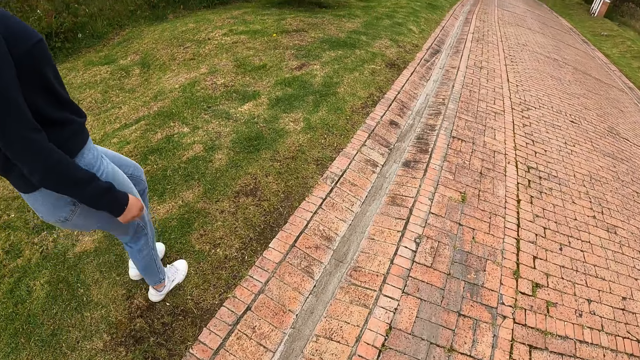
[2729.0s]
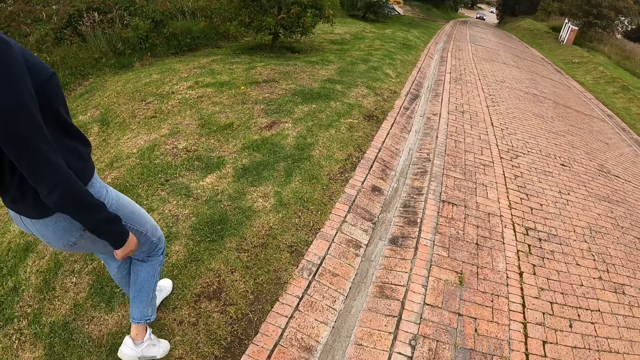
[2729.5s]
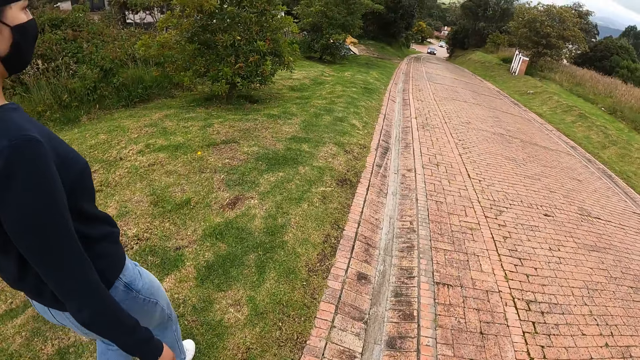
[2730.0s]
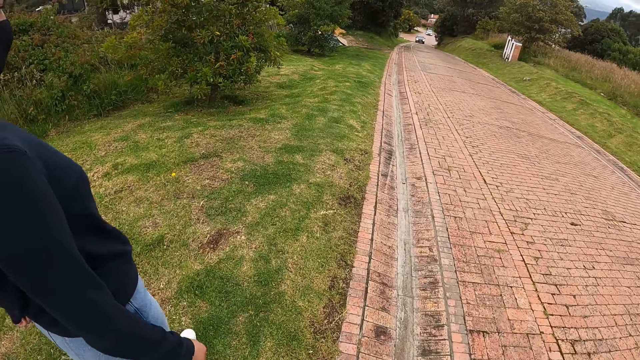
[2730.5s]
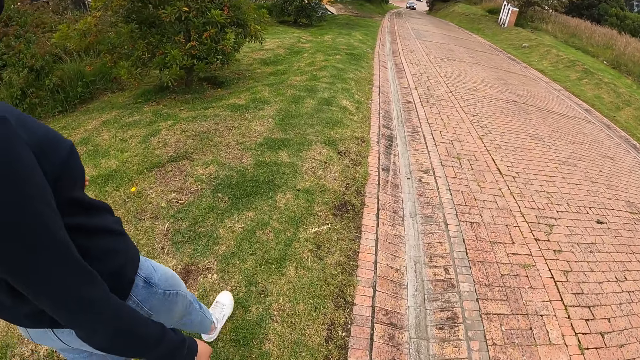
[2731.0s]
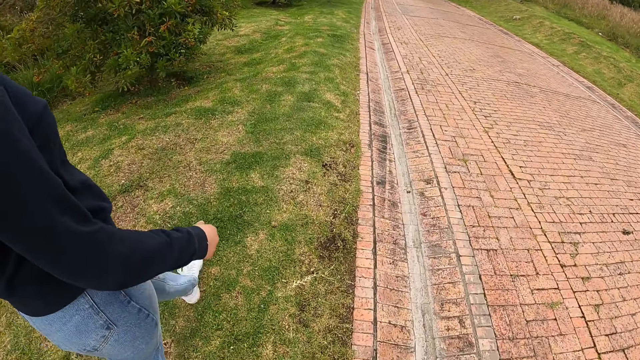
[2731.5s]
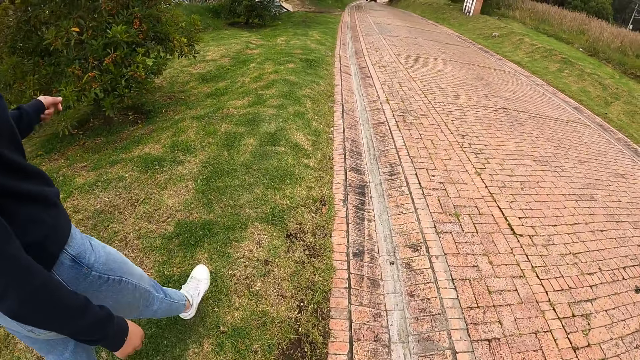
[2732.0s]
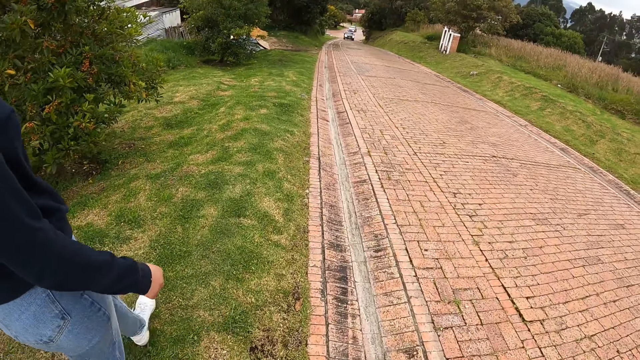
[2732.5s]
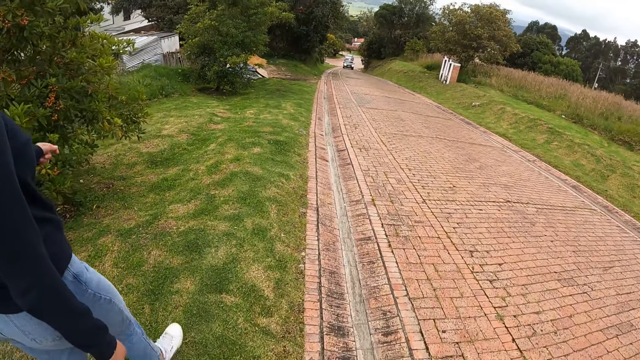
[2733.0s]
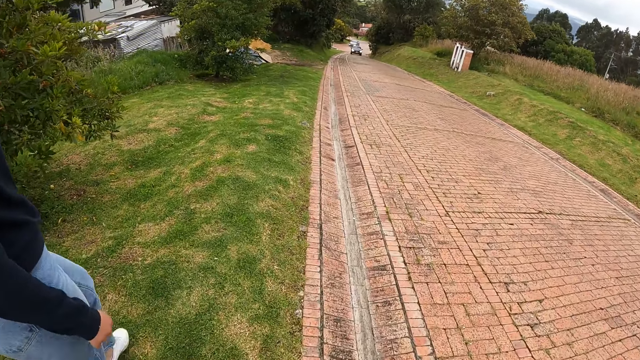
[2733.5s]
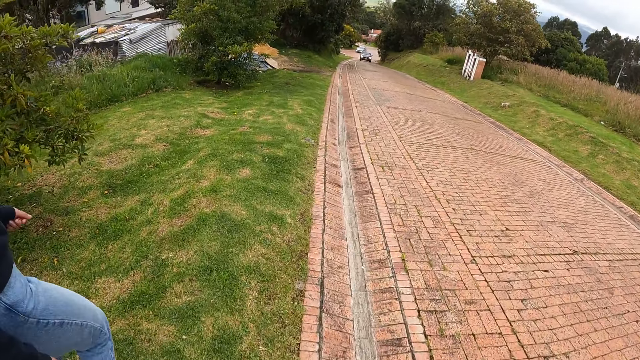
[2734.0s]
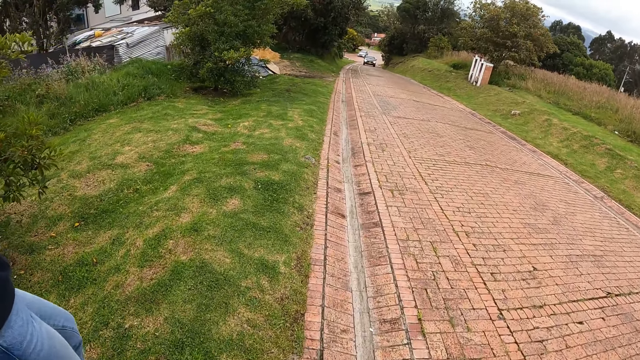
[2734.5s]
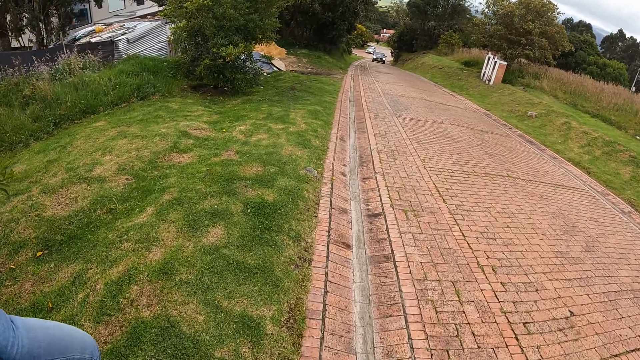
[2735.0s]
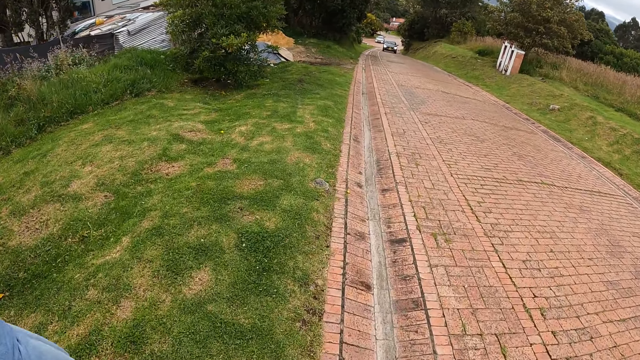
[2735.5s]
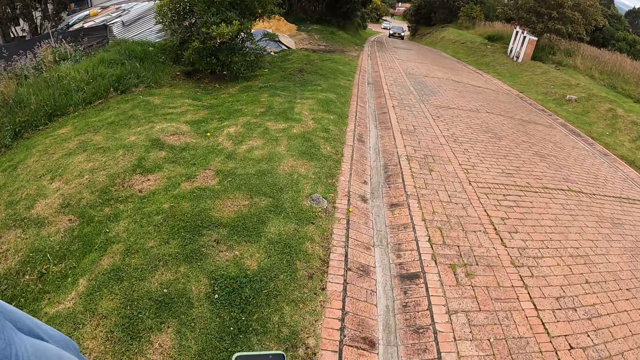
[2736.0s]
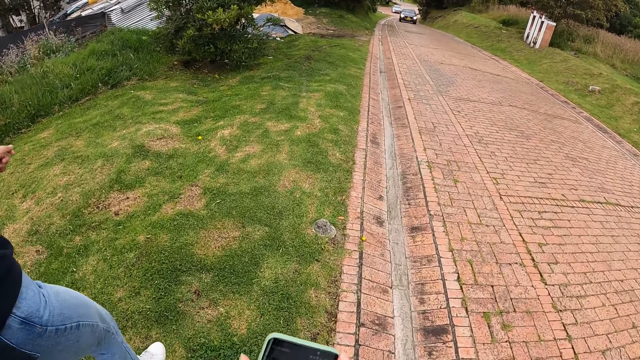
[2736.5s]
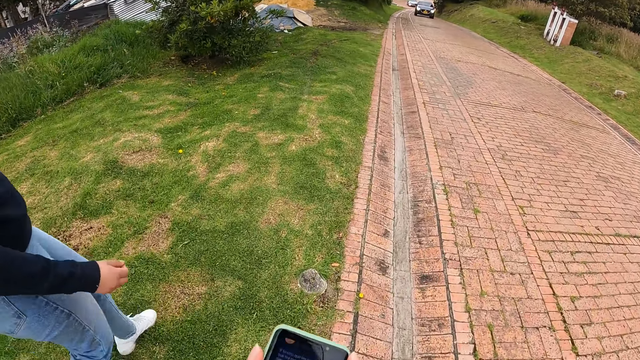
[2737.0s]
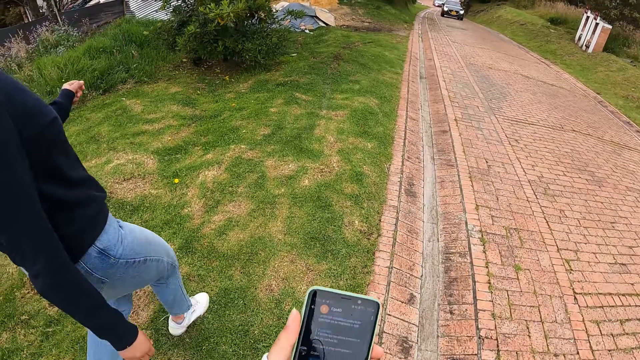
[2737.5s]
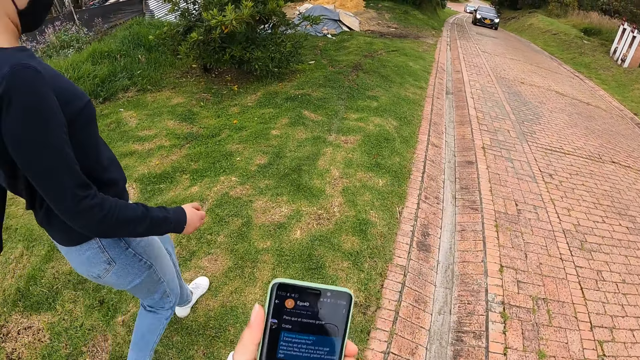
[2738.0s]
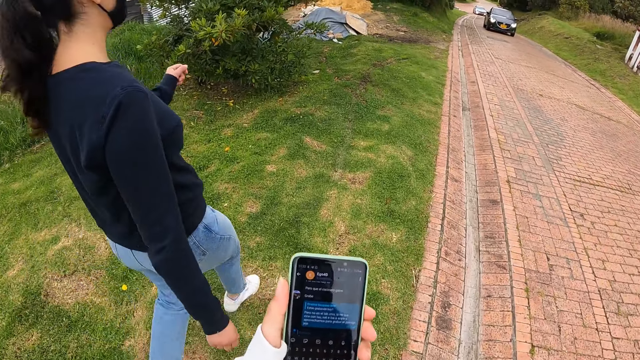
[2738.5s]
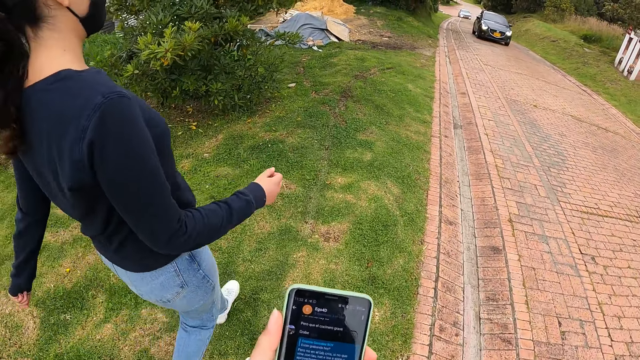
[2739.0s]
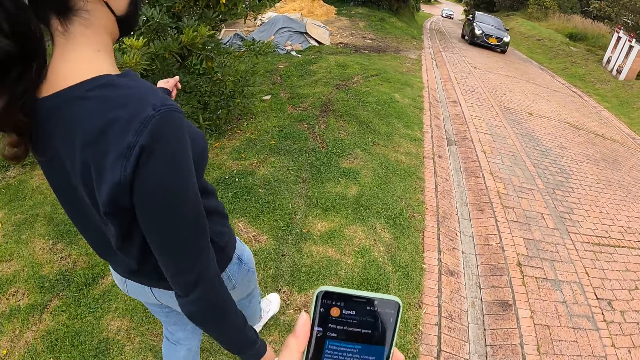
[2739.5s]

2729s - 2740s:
The camera wearer puts away the phone. They look at the phone.

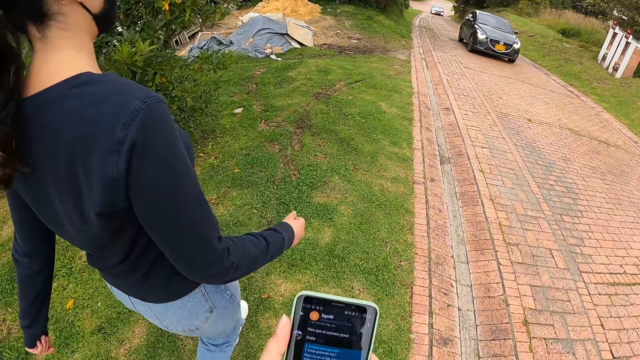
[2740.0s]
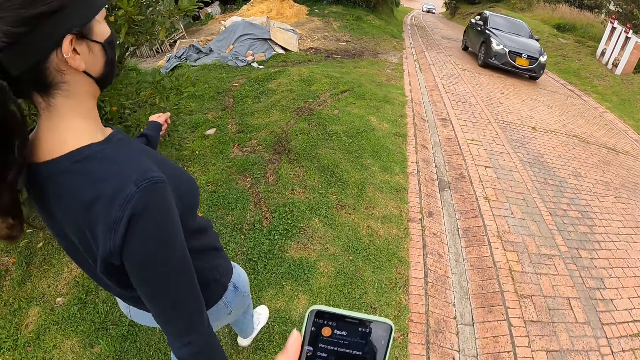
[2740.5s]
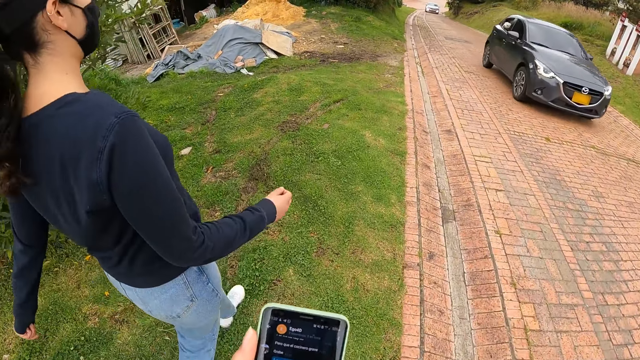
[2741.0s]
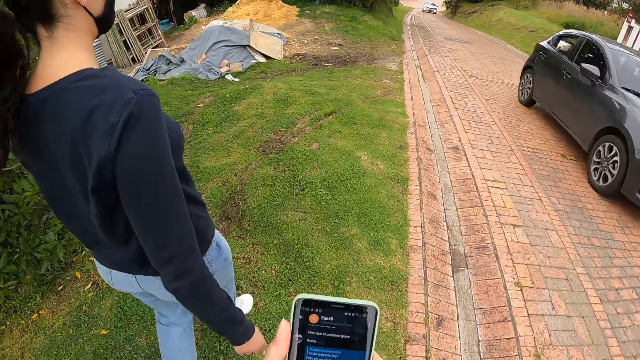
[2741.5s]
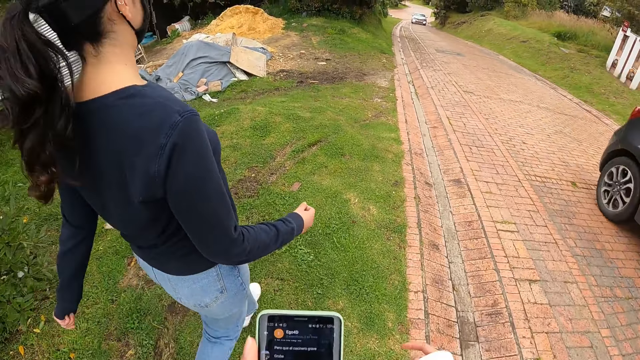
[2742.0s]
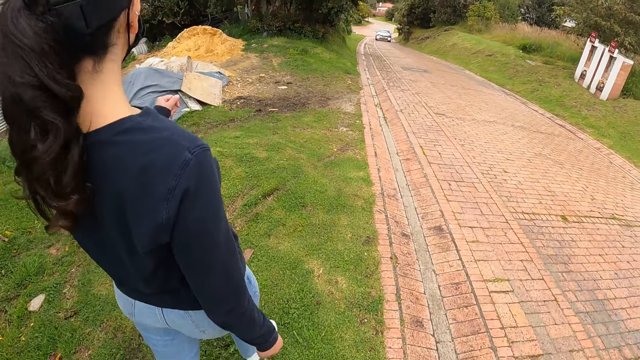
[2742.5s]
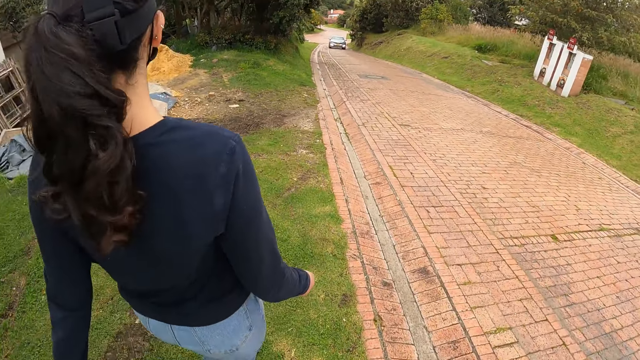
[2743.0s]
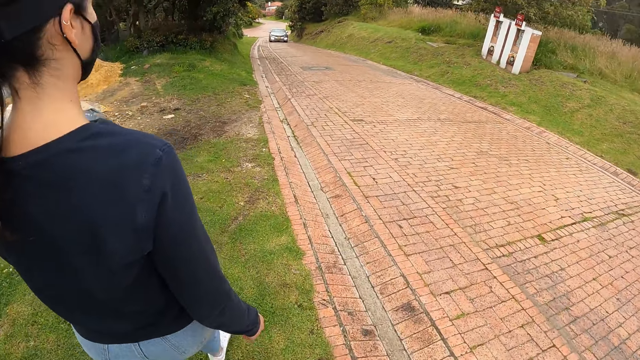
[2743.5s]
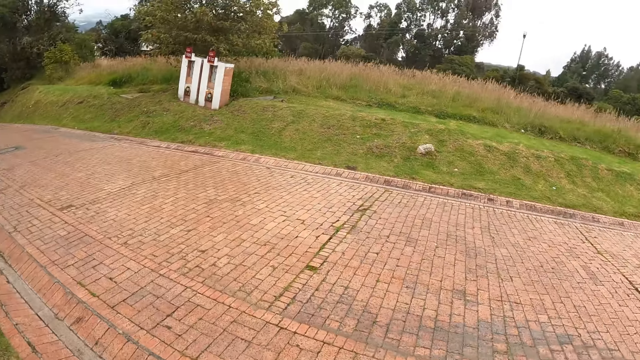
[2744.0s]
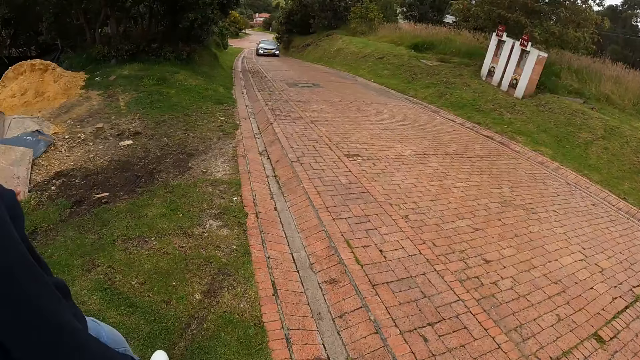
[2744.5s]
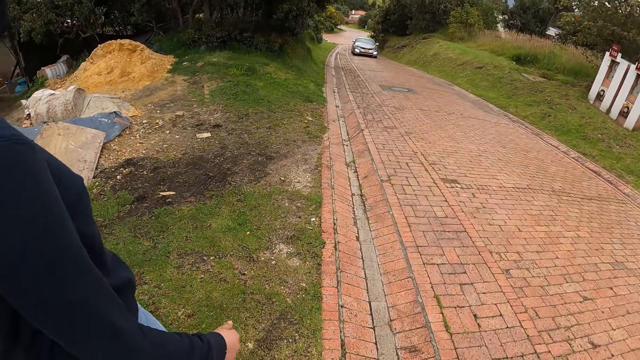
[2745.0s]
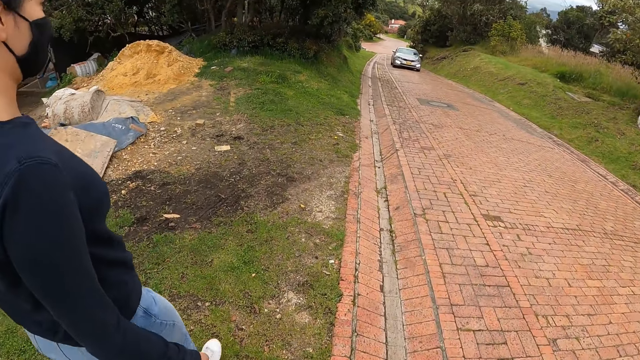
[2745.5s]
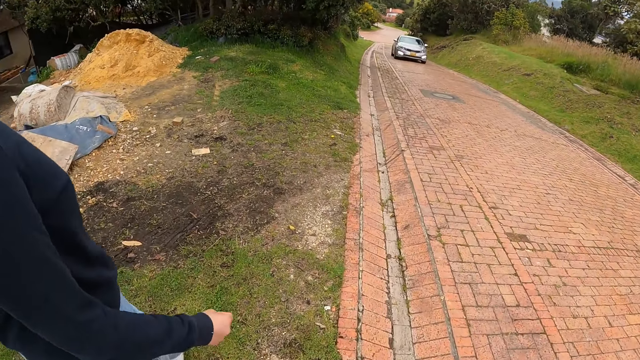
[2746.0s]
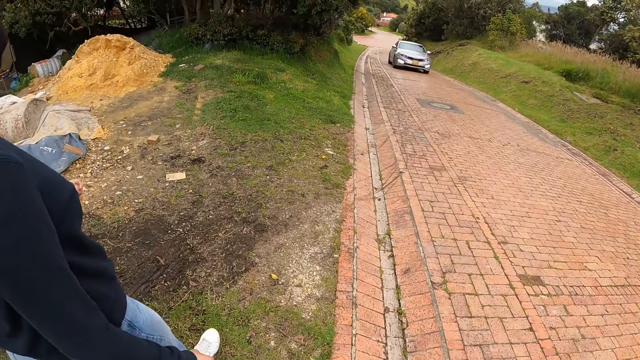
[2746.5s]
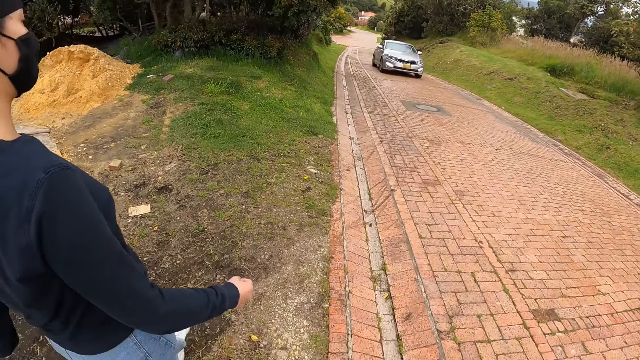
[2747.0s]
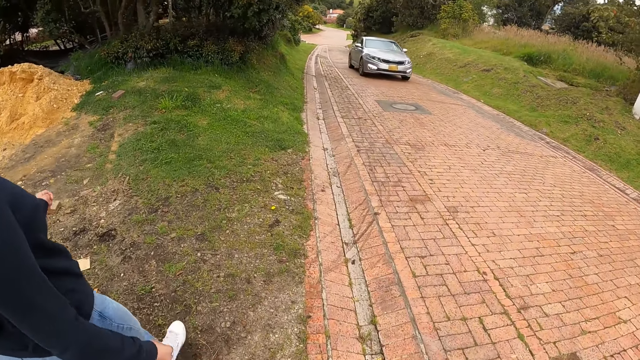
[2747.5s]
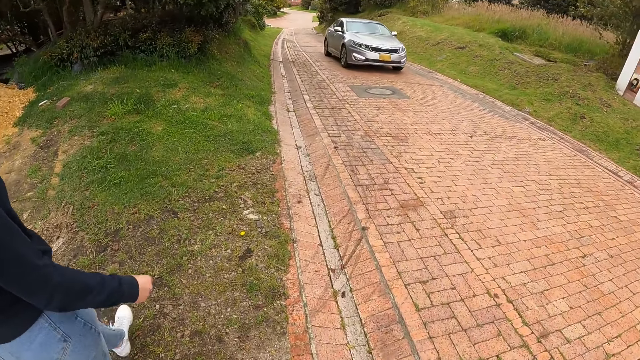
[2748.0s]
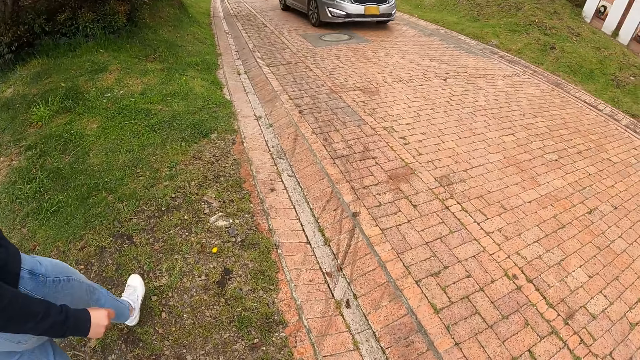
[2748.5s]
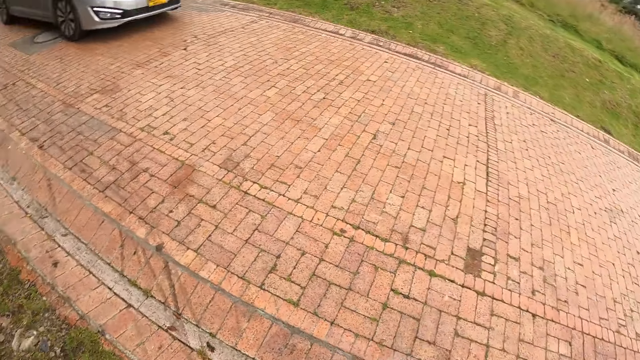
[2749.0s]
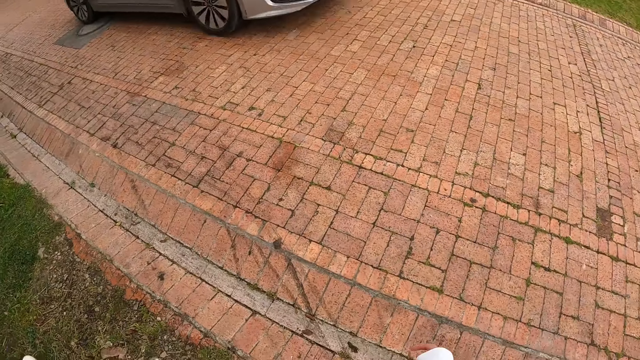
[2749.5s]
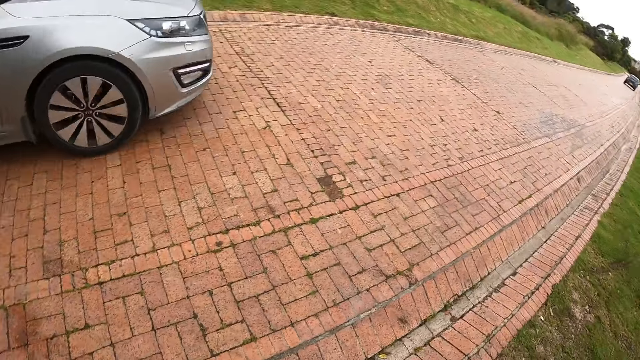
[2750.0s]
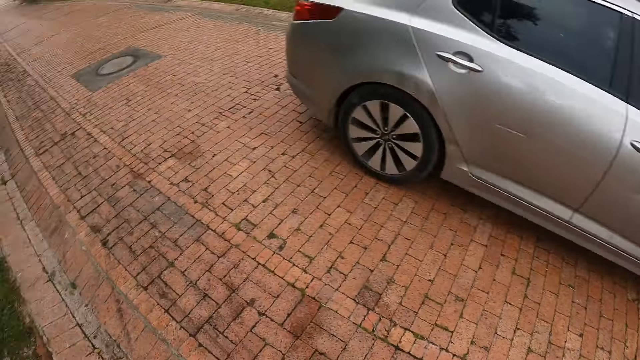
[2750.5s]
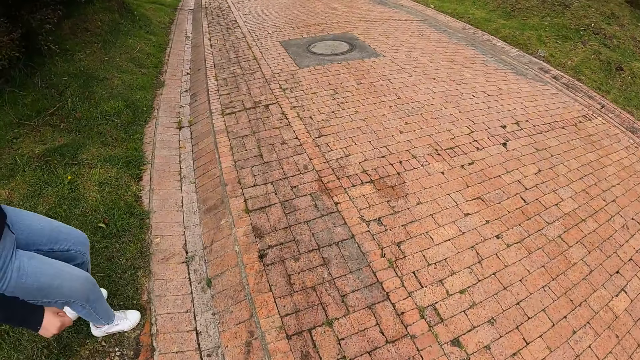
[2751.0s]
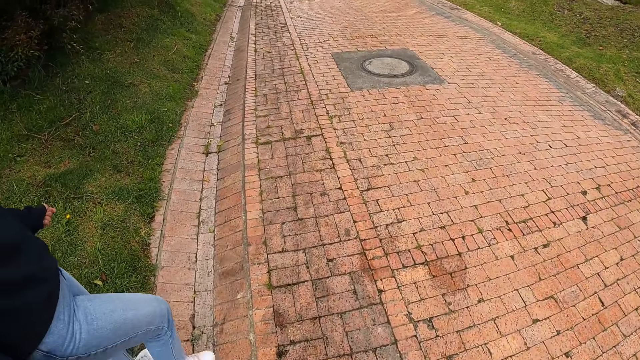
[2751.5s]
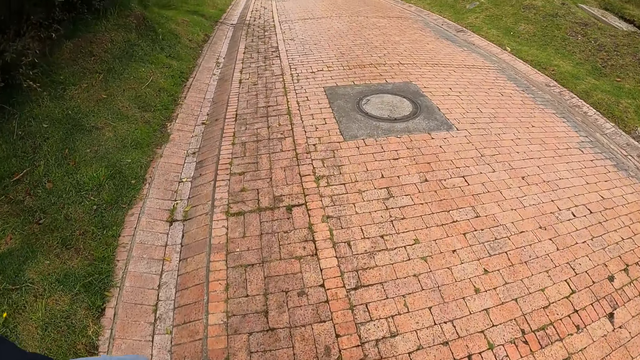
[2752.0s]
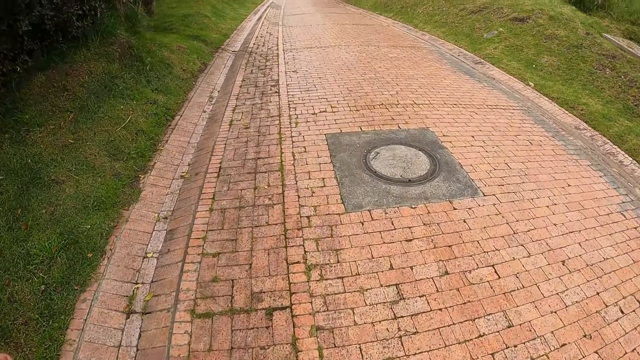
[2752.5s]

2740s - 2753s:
A black car drives past the camera wearer. They put away the phone. A white car drives past them.
